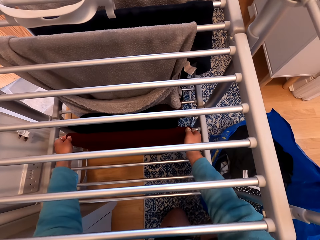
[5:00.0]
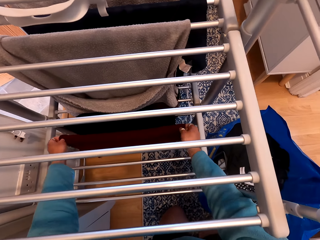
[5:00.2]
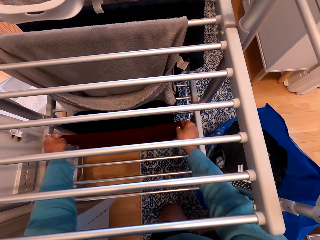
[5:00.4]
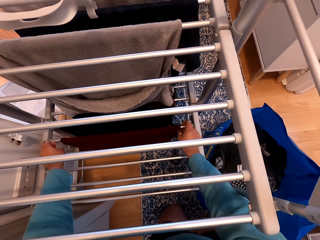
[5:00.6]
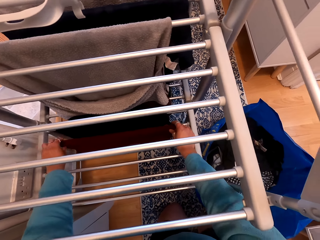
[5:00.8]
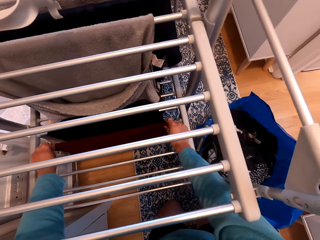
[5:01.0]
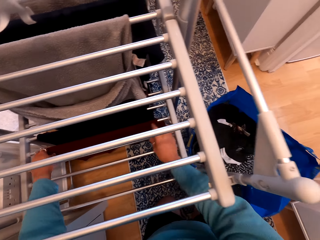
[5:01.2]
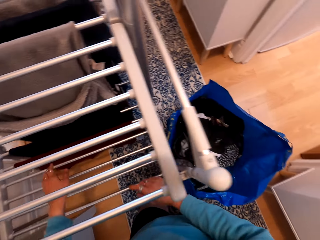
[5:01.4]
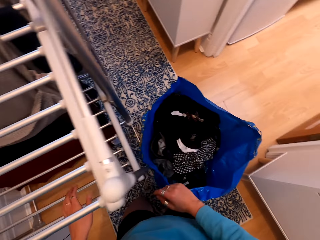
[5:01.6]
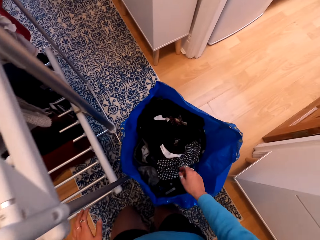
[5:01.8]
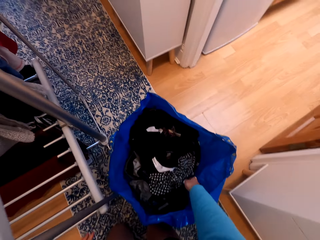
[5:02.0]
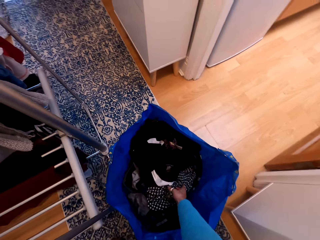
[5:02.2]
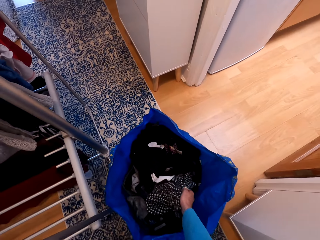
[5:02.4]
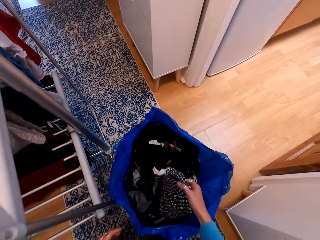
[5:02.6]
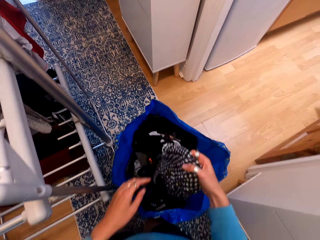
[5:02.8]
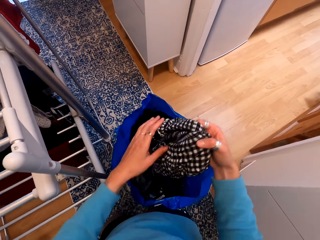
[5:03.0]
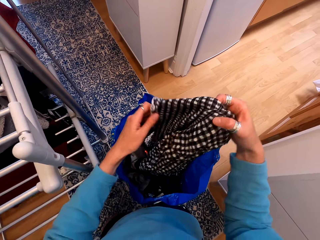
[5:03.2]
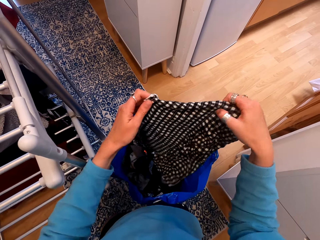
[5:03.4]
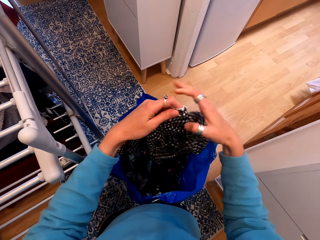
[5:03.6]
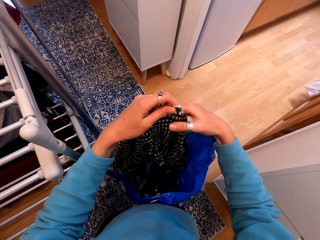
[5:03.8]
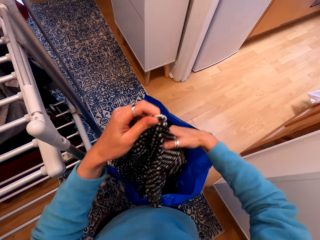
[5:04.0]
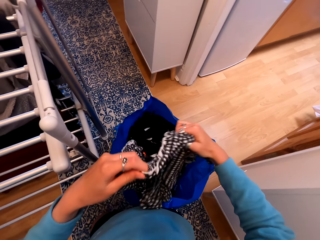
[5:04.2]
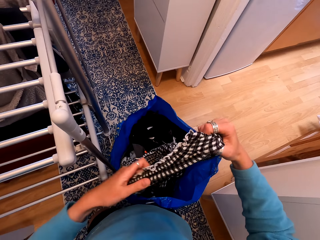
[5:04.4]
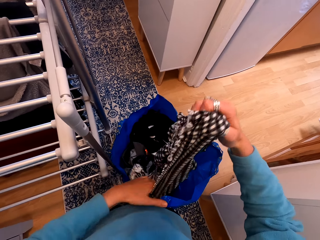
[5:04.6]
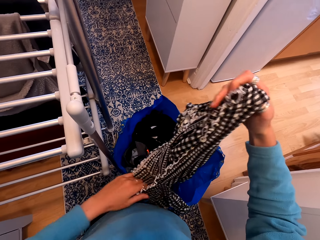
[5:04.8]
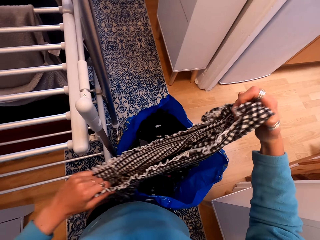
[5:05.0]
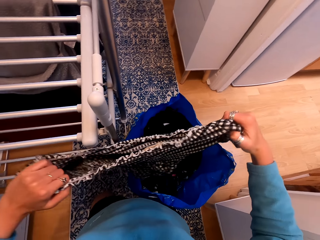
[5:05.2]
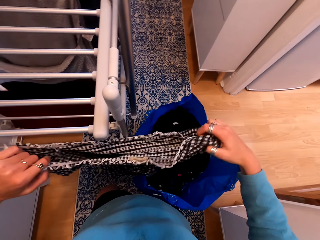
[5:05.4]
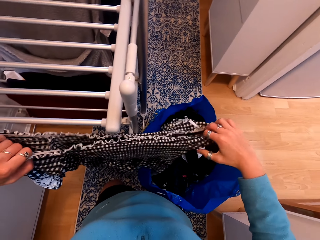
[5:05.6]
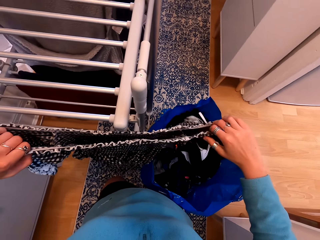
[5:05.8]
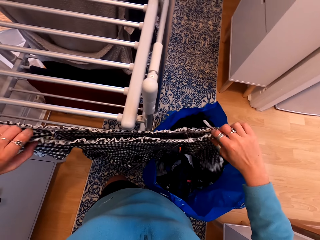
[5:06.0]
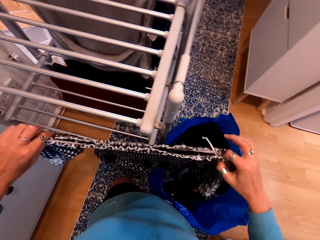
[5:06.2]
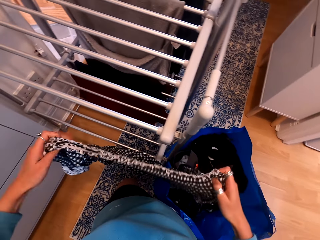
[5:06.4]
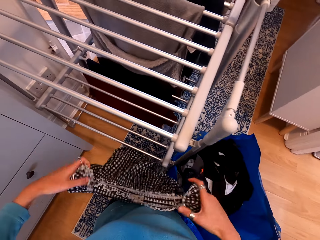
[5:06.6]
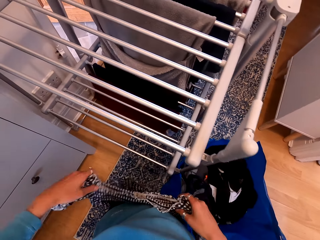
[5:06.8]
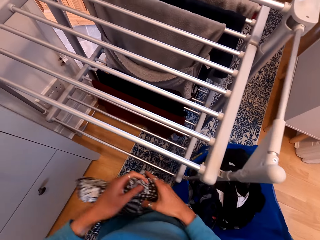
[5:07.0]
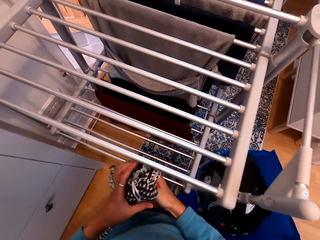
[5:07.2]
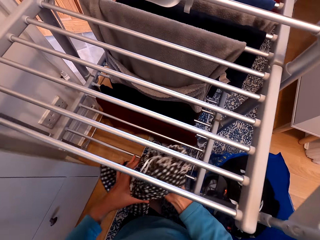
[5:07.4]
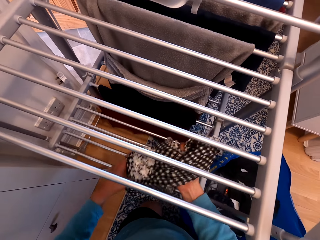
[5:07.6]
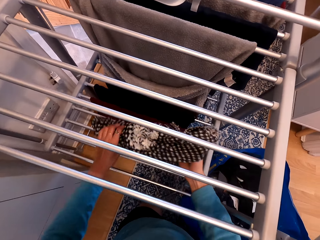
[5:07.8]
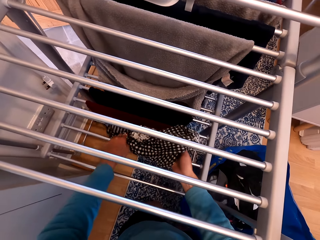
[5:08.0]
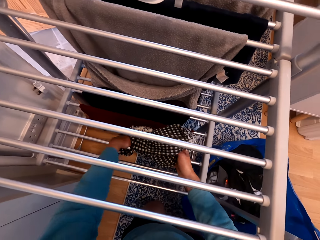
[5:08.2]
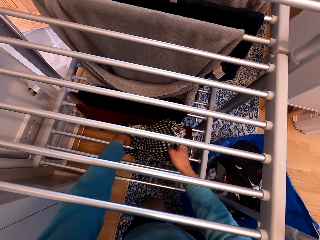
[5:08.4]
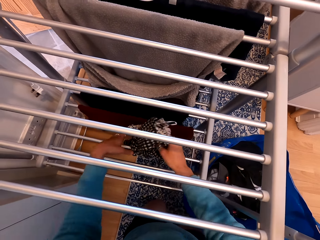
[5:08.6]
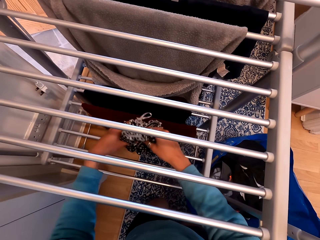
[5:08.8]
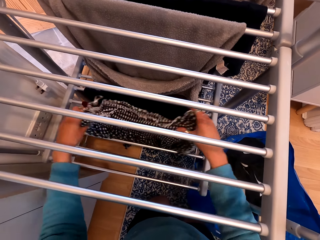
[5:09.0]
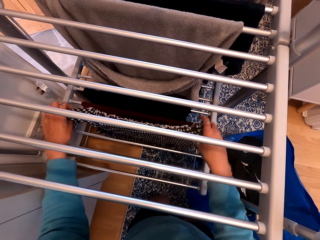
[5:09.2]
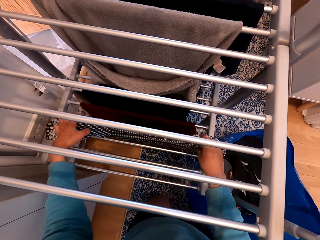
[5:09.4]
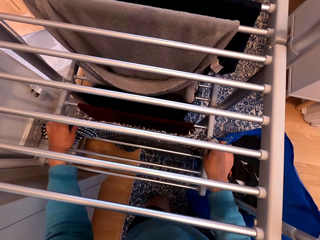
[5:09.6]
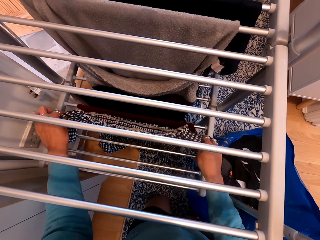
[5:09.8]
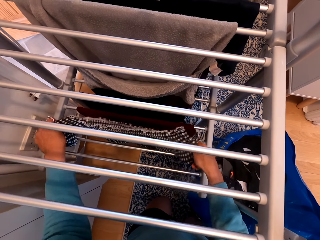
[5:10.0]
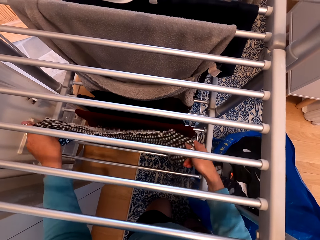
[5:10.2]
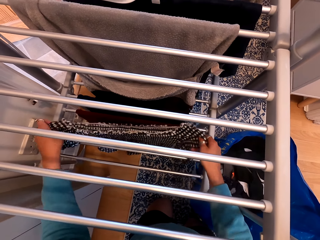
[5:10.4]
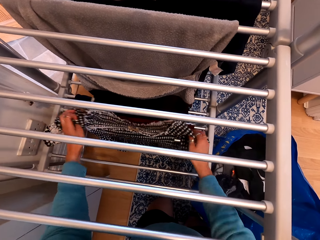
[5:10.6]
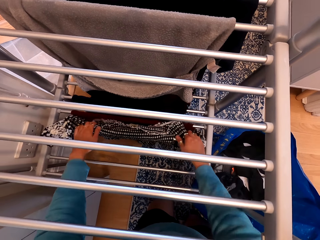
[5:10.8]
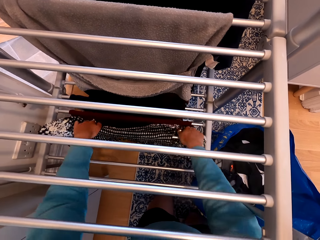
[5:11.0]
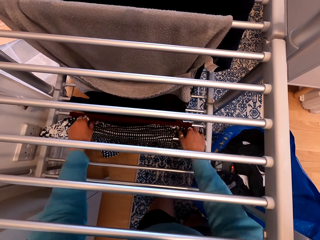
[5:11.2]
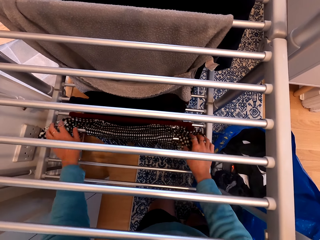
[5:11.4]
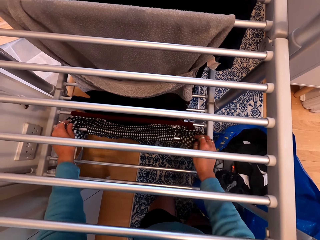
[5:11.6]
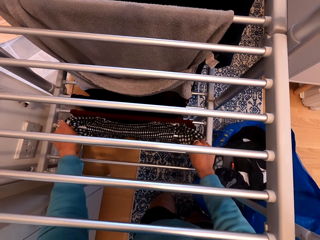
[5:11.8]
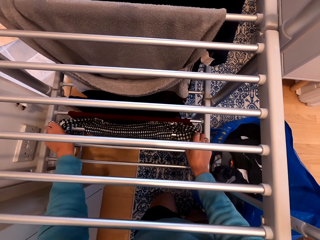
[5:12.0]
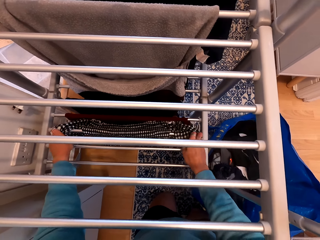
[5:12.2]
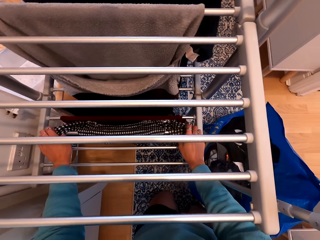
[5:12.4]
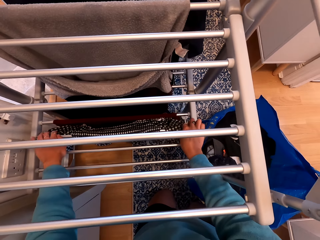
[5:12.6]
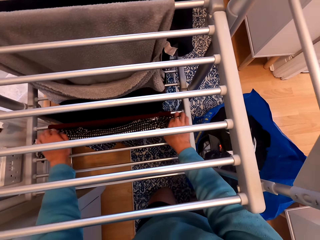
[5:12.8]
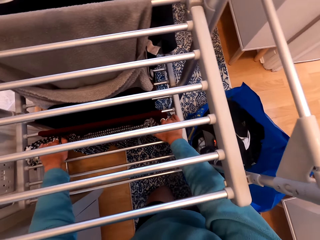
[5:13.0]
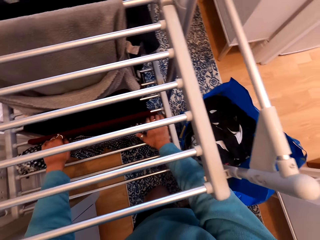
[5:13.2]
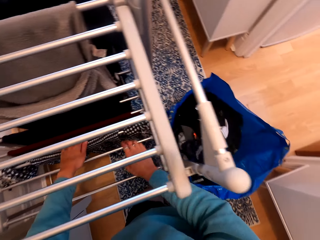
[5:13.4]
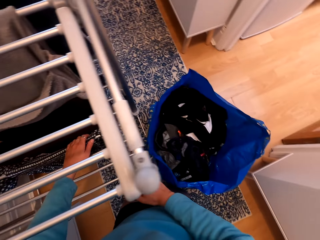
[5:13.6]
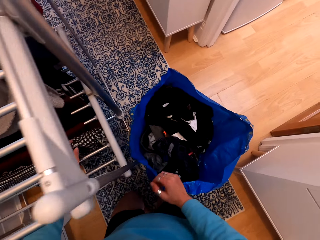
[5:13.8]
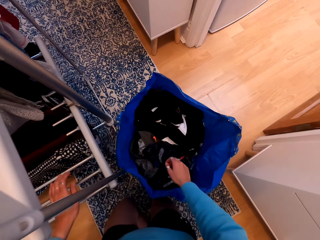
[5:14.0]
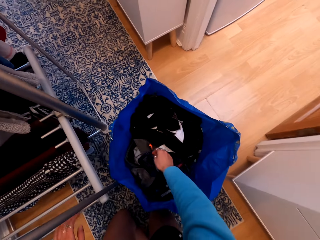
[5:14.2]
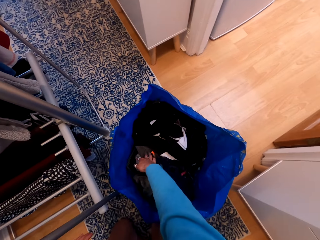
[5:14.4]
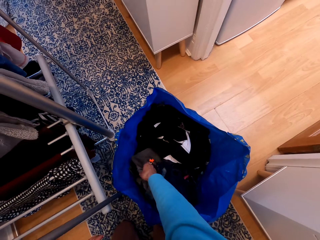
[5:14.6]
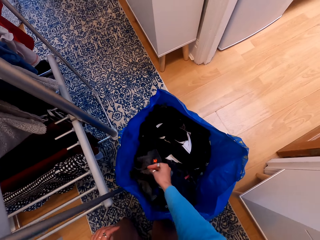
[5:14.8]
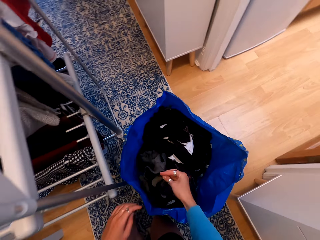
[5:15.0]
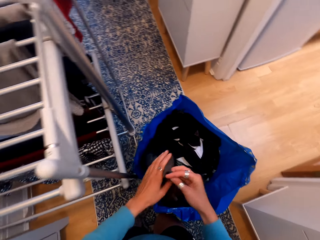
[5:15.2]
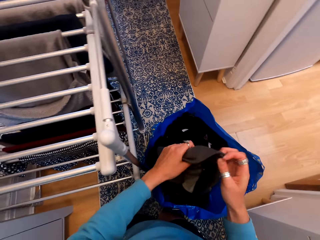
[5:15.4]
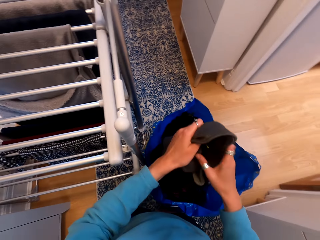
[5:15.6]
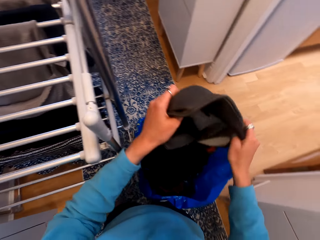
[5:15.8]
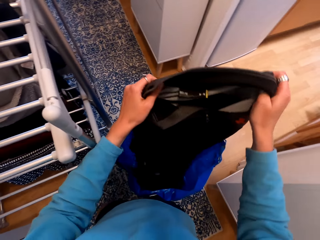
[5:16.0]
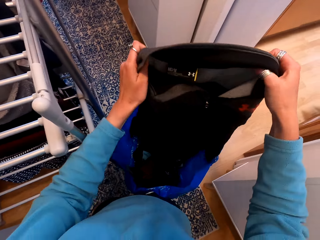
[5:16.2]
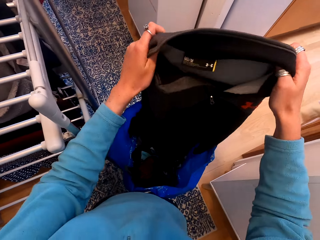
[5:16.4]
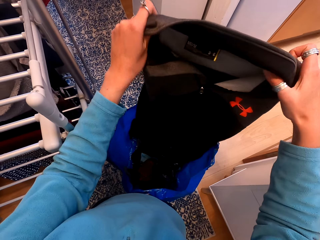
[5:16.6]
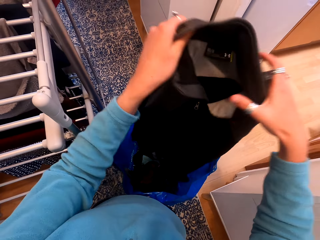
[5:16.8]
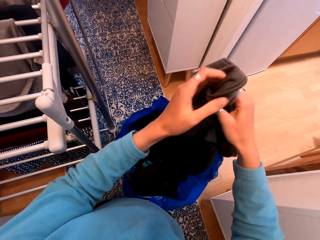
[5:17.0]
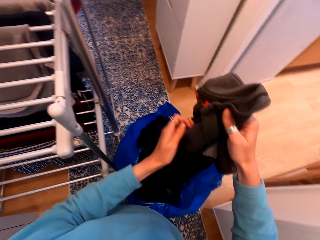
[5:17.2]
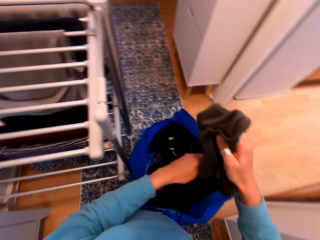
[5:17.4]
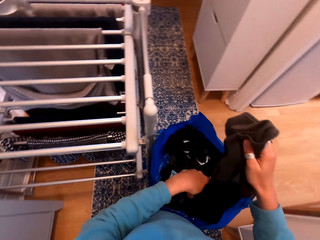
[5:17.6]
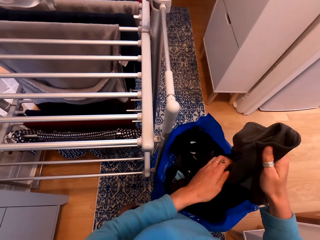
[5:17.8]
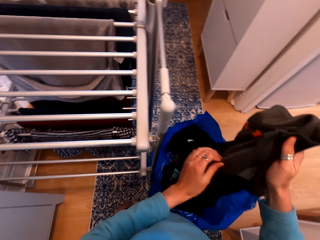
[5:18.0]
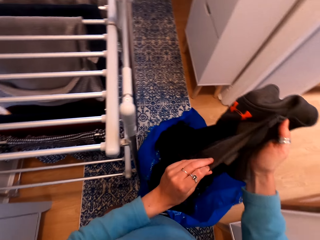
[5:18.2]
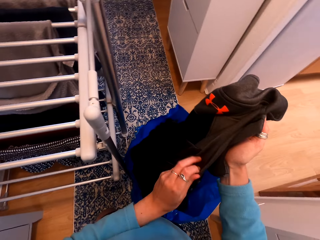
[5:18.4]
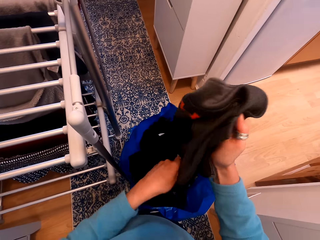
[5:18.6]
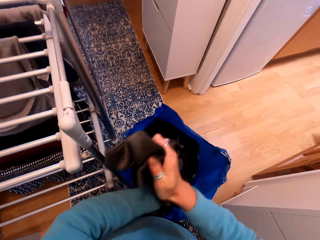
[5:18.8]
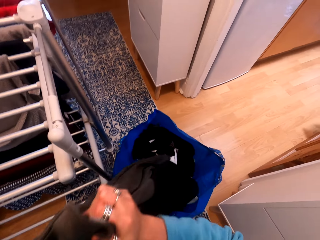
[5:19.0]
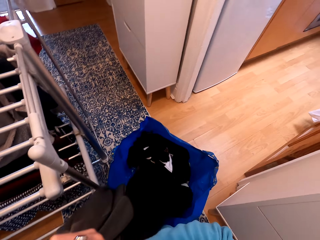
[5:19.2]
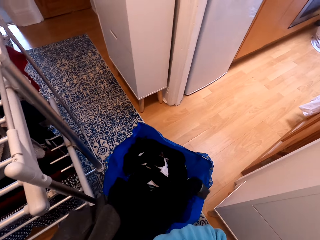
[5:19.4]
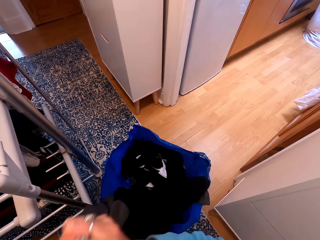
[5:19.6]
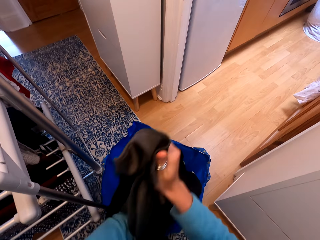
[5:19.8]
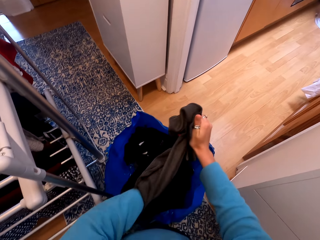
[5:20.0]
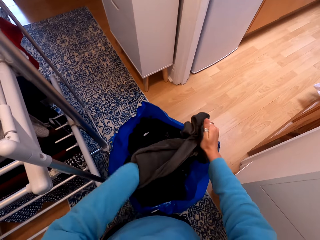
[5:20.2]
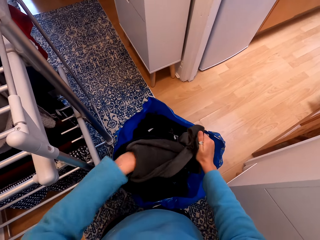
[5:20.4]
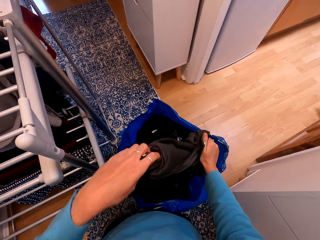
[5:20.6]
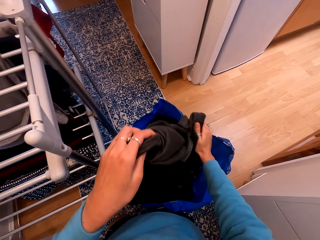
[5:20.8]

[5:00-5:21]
The camera wearer picks a cloth. They unfold the cloth. They hang the cloth on the clothes rack. They pick a cloth. They unfold the cloth.
